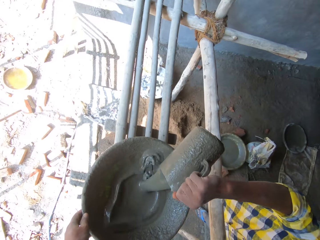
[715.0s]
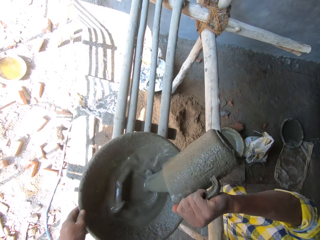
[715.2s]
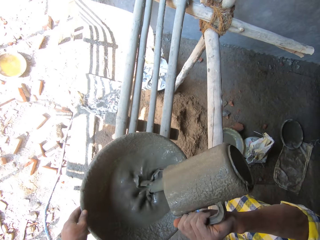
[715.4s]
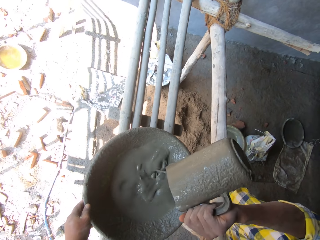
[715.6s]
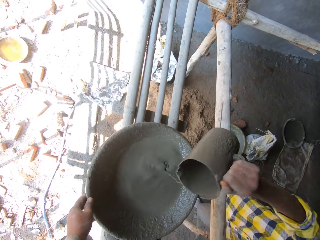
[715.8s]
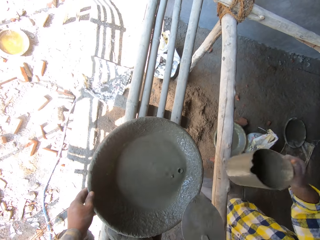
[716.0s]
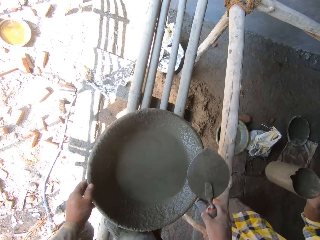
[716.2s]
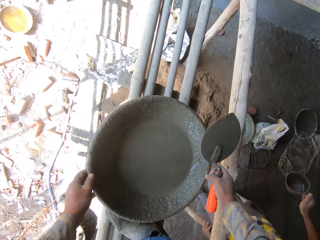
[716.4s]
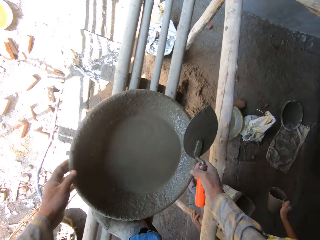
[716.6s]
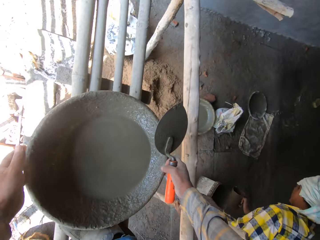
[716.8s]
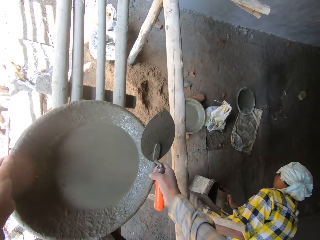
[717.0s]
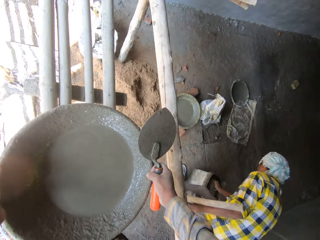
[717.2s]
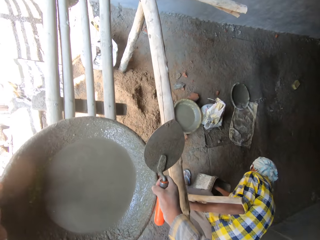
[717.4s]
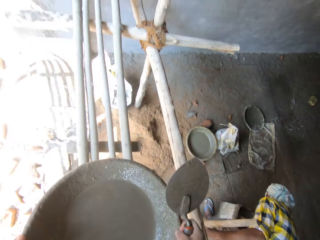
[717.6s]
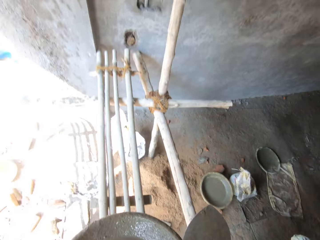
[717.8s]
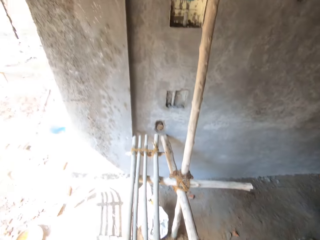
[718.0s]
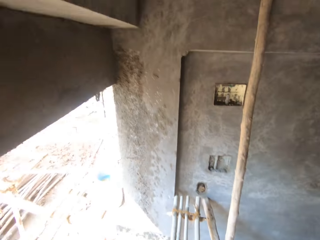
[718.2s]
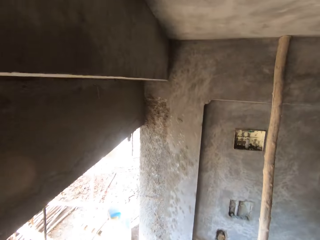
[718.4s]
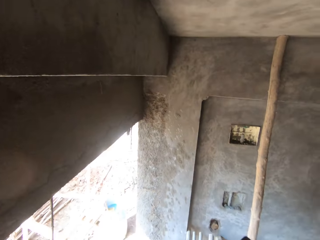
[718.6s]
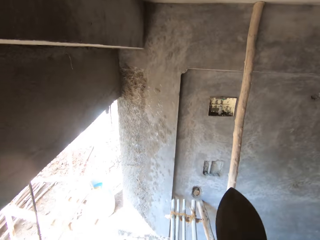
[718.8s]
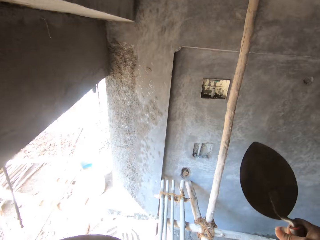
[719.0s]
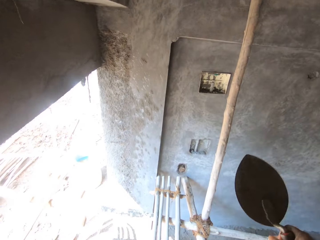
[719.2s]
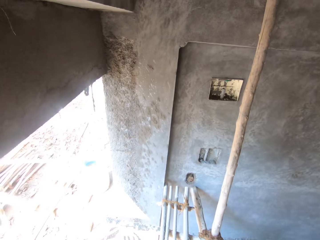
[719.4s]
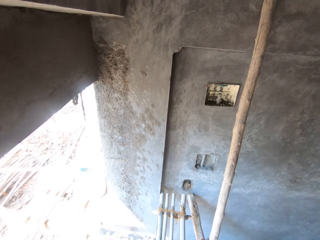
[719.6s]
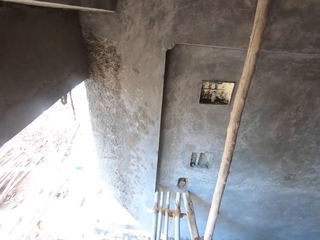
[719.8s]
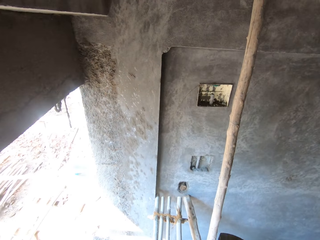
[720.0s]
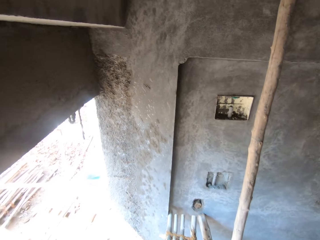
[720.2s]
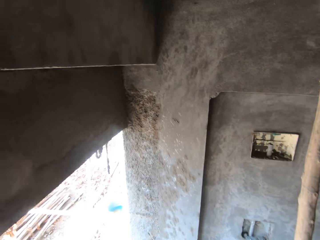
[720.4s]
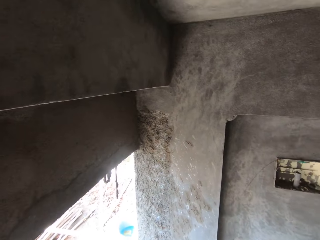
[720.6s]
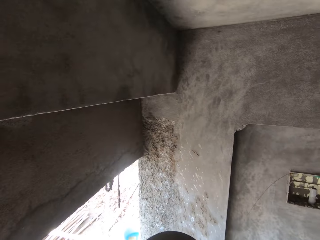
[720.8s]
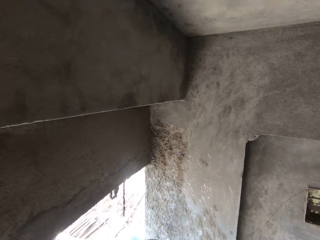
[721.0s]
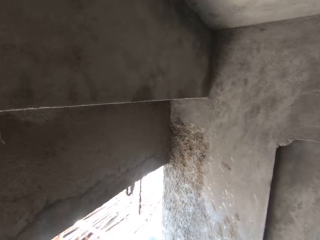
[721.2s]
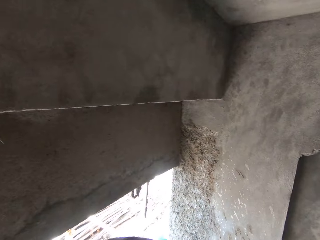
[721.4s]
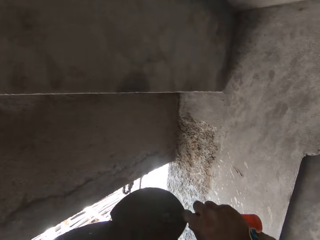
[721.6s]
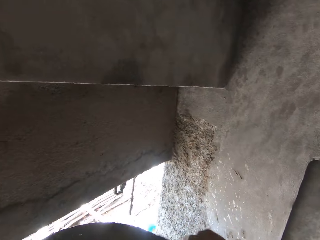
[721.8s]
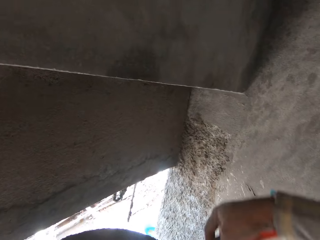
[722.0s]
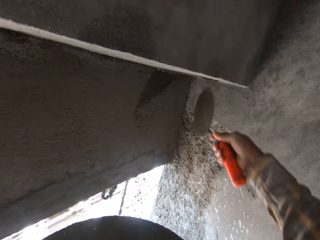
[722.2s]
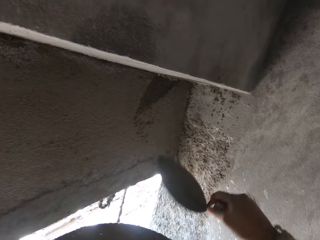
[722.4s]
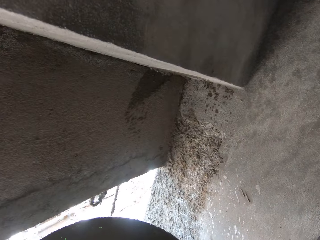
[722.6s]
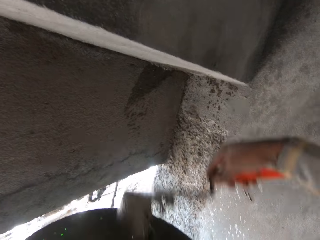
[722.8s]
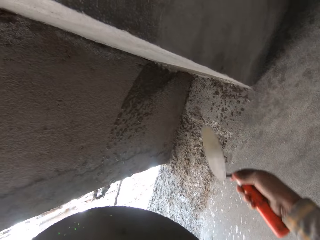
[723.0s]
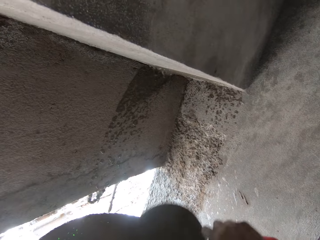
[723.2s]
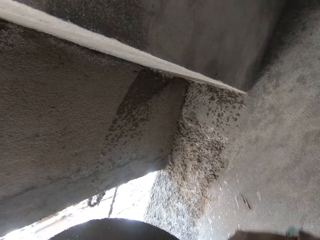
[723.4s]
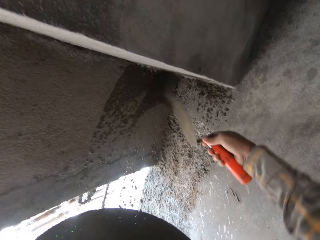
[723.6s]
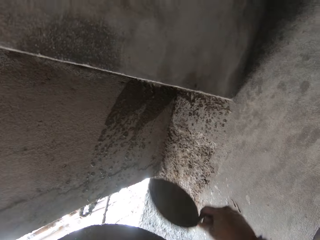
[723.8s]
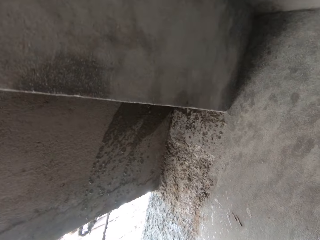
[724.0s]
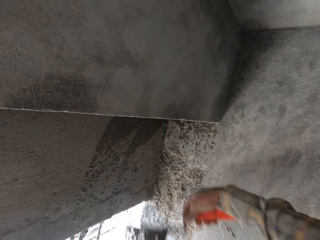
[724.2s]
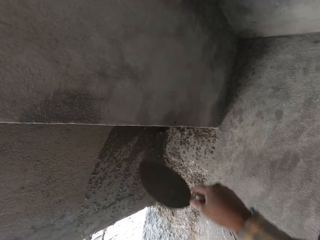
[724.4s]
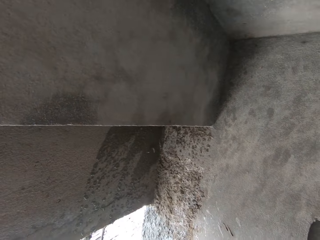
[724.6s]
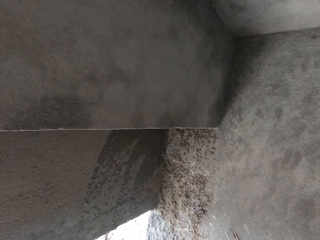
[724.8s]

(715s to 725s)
The camera wearer holds a basin or tray. They hold the basin with the right hand. They carry the tray of cement solution. A person moves the jar in the bucket. The camera wearer picks up the basin. They plaster the wall. They stir the cement. They pour the cement on the wall repeatedly.

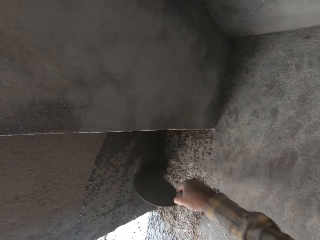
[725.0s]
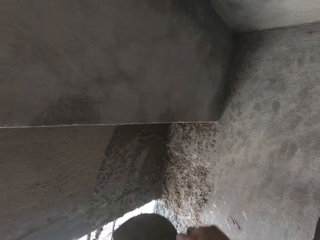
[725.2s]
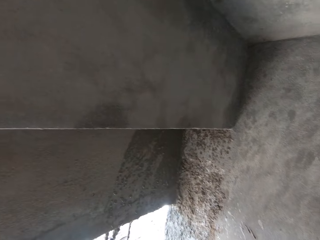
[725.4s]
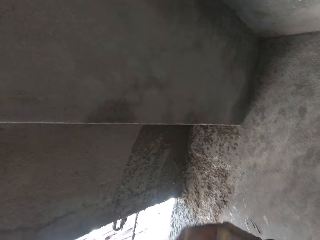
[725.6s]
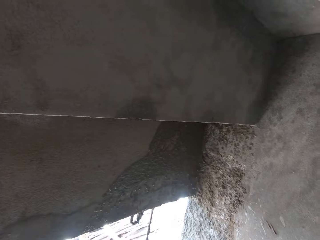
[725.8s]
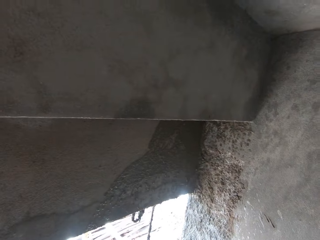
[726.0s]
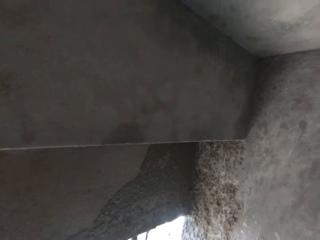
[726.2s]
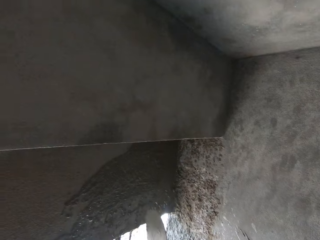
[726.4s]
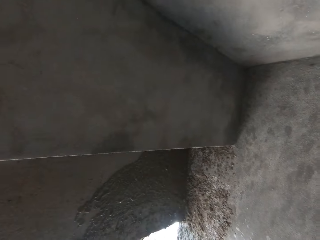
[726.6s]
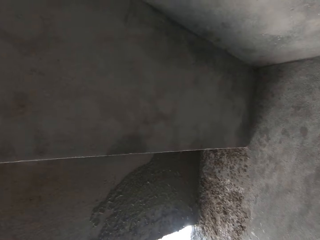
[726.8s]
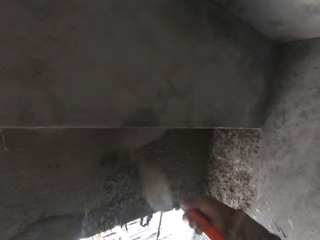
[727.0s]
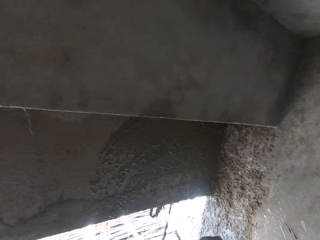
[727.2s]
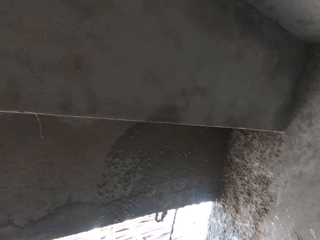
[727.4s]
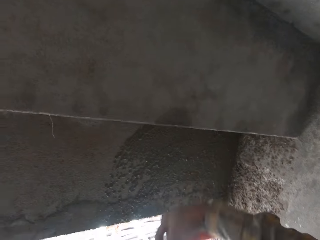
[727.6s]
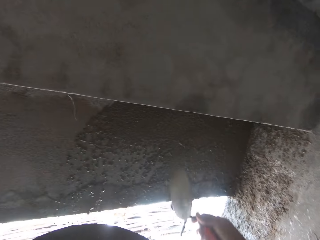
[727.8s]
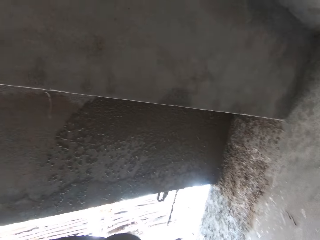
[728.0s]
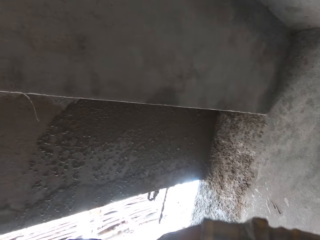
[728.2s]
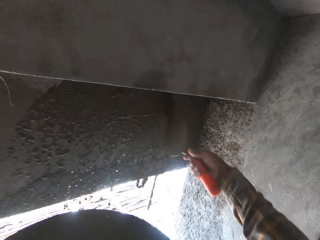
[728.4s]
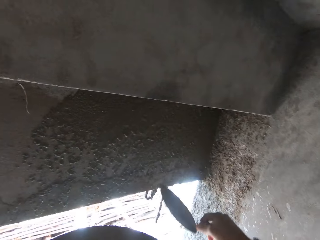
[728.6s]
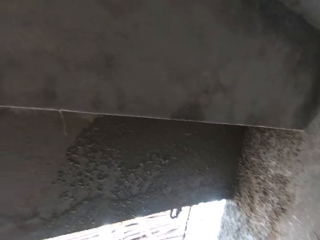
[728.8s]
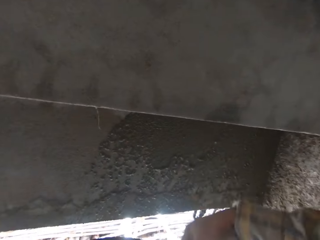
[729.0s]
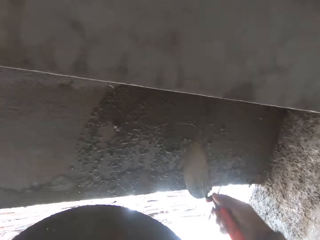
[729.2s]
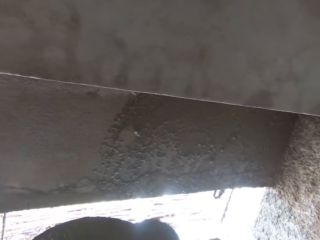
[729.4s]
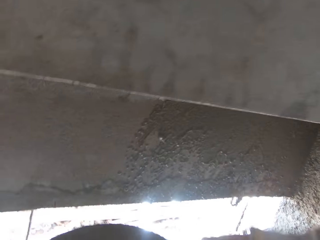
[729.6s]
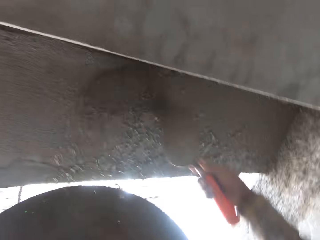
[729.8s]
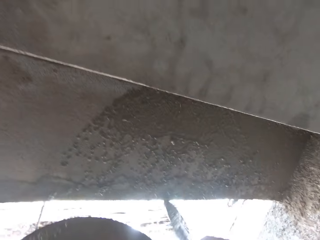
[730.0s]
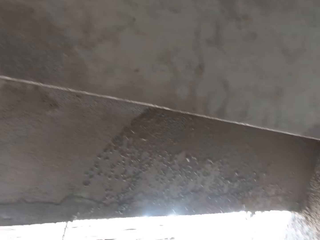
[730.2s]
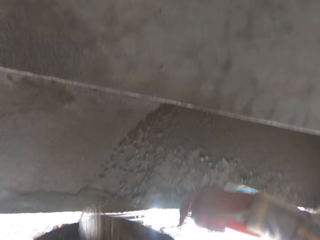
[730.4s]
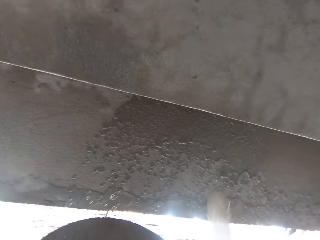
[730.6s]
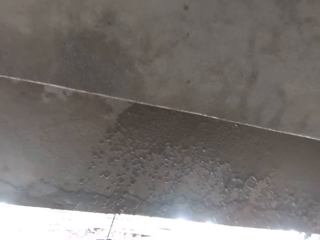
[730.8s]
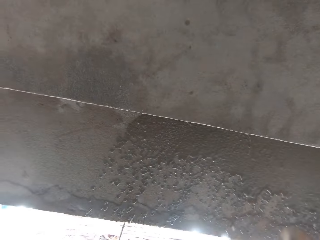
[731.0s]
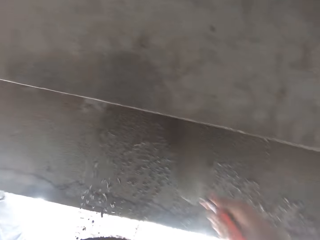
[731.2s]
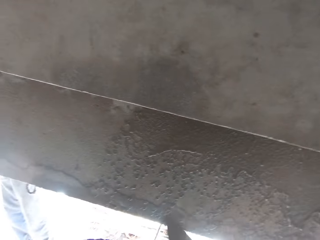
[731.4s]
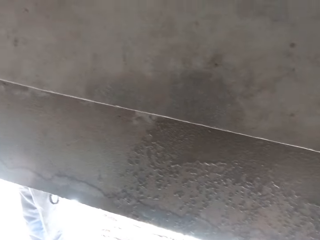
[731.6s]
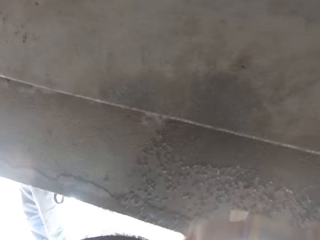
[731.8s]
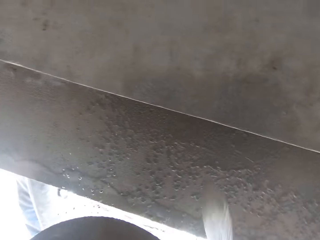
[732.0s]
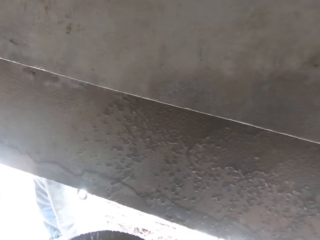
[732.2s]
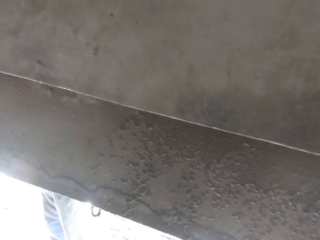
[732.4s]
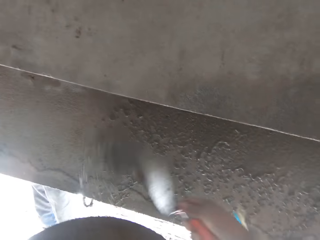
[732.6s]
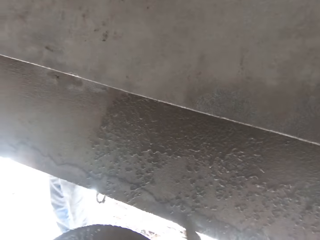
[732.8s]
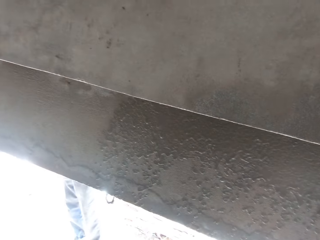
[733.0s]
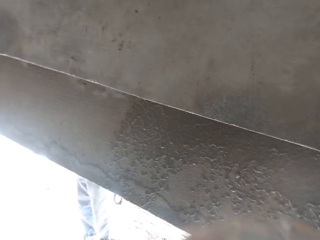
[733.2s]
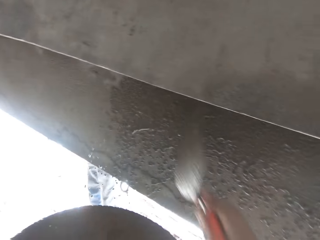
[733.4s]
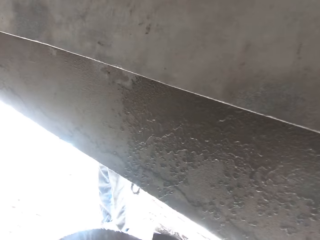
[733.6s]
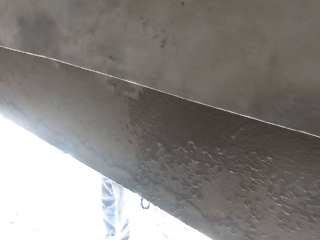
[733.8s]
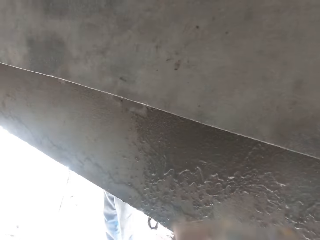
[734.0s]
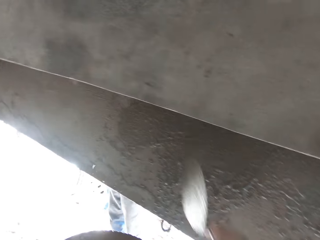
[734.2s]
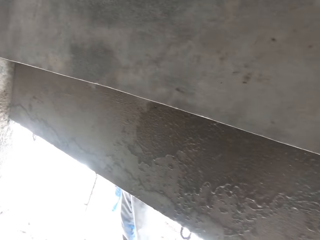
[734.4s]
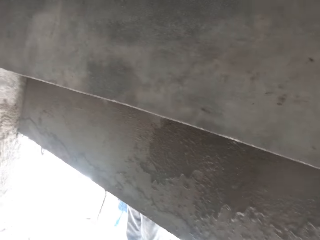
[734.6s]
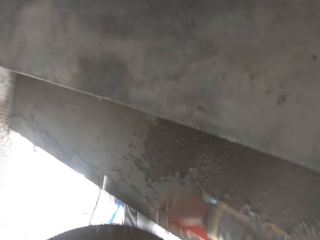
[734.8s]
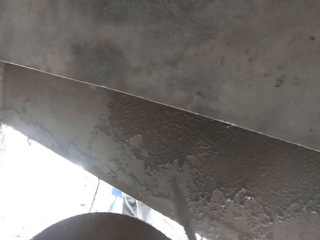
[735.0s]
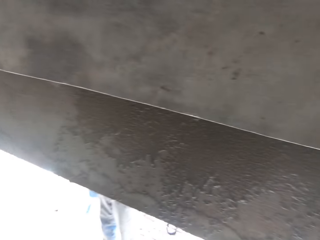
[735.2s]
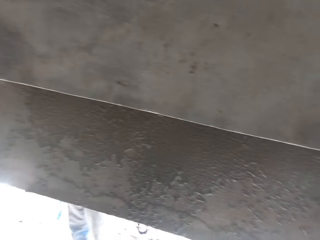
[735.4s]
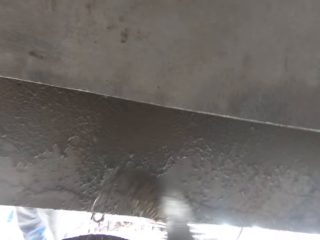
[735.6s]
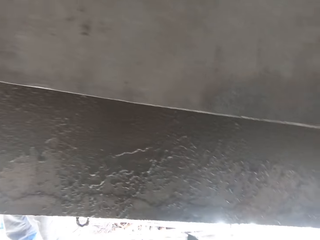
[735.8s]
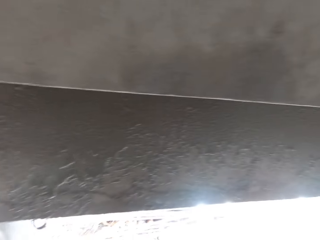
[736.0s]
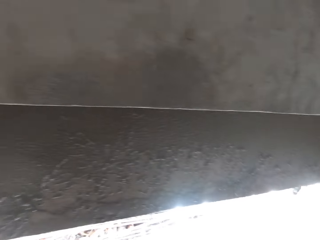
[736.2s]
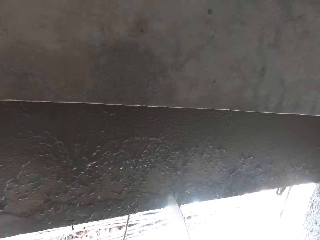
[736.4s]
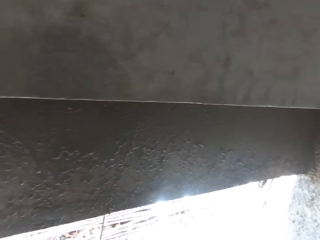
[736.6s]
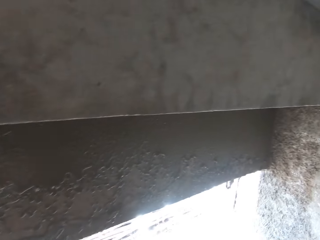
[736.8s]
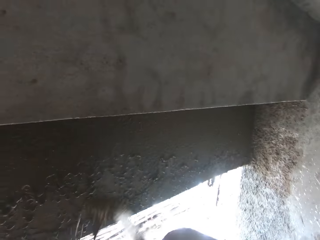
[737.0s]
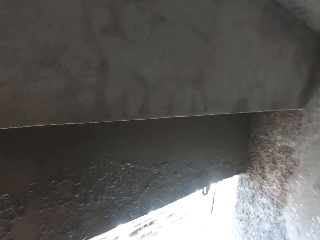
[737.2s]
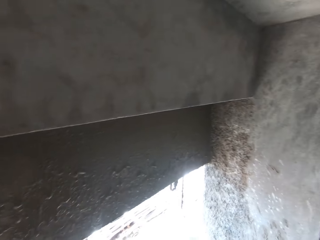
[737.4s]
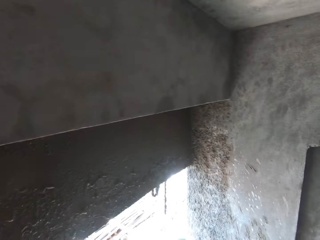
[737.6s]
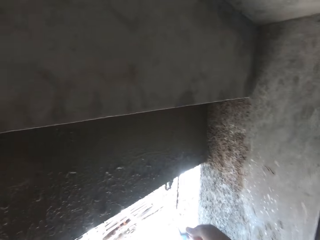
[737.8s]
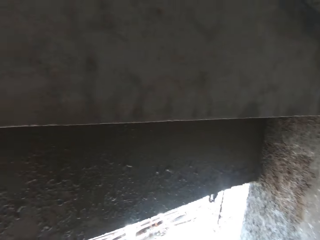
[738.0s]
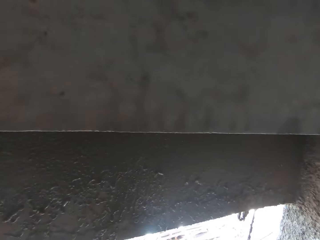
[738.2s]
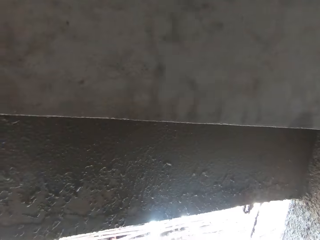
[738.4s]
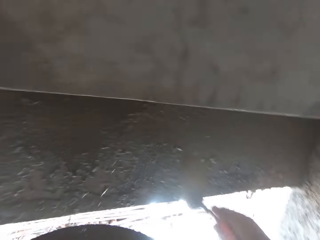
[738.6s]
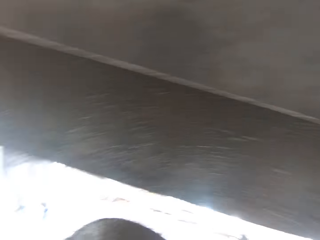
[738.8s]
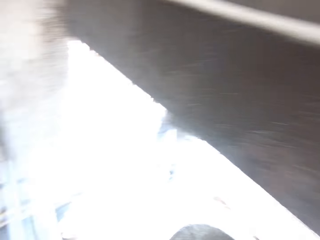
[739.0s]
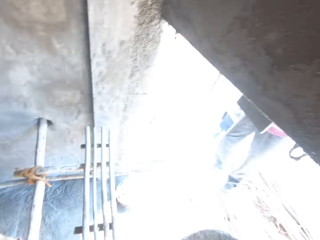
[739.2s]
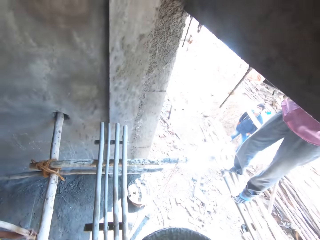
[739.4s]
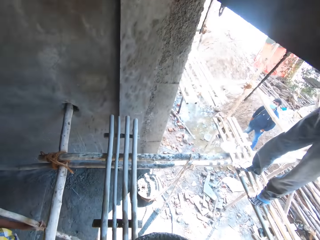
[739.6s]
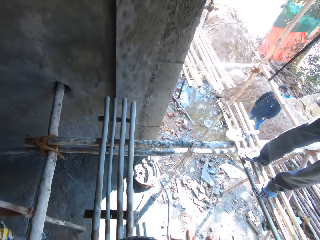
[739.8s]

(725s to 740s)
The camera wearer pours cement on the wall repeatedly.
